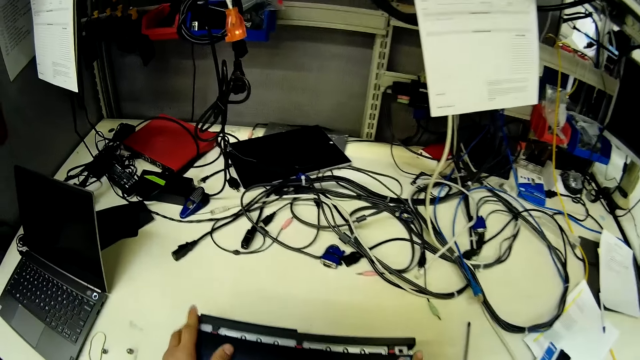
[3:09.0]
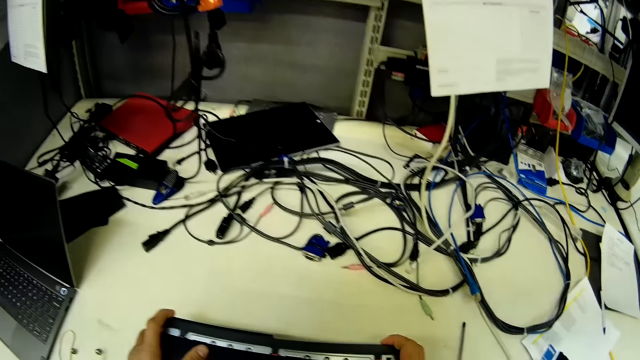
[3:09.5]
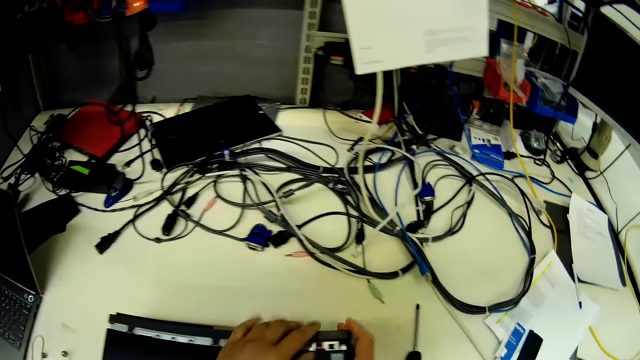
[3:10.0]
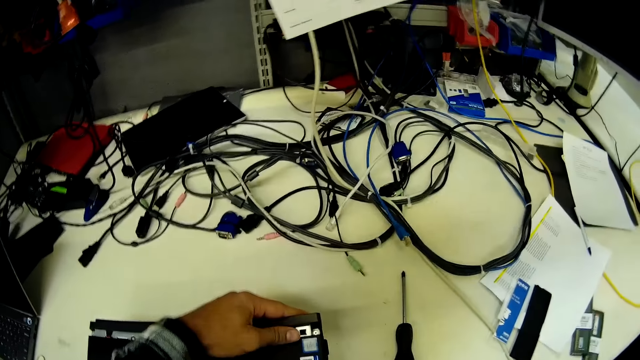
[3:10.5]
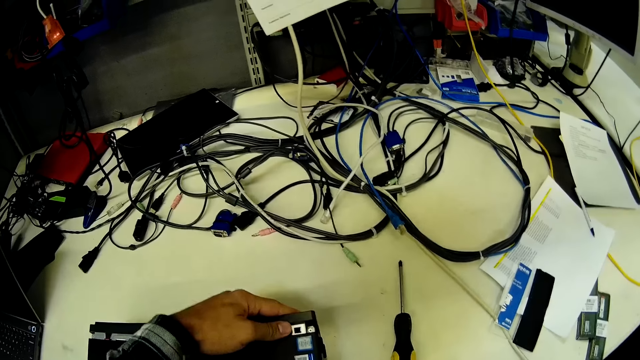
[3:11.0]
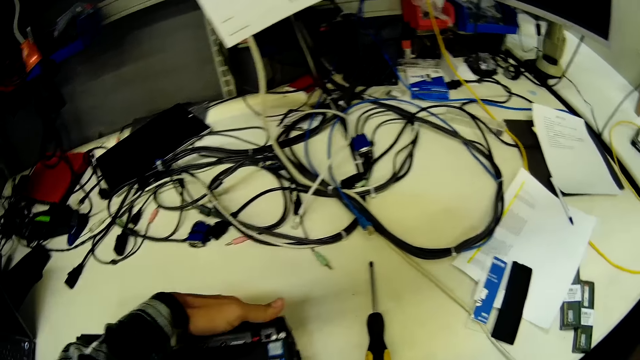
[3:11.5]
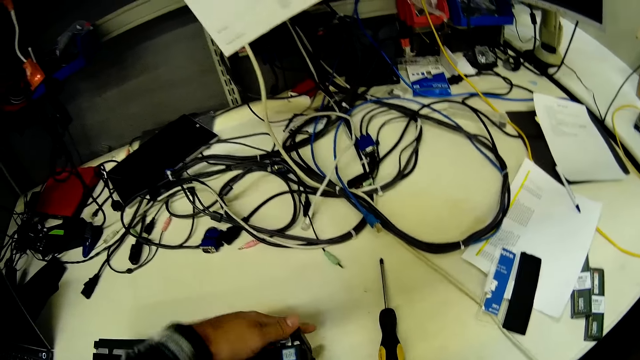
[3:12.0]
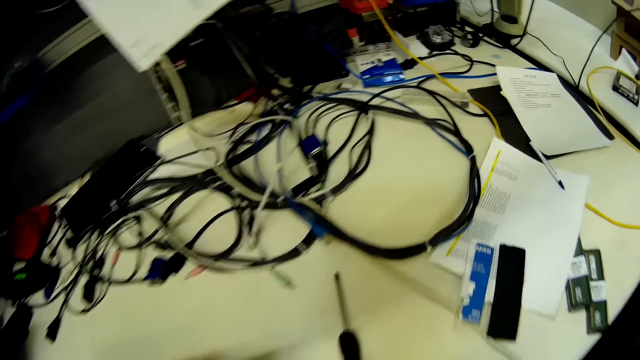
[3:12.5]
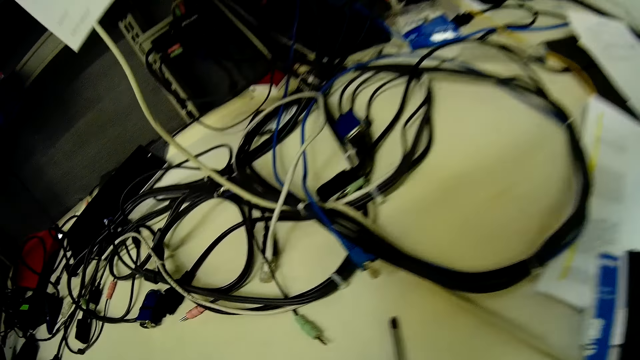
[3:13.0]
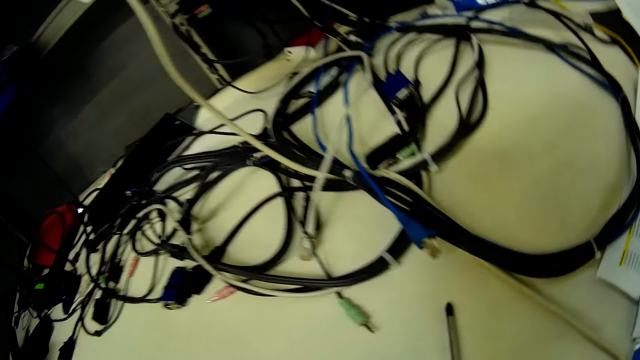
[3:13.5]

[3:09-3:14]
The camera wearer closes the central processing unit.

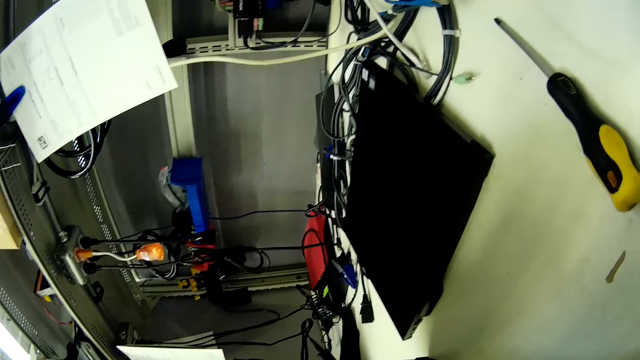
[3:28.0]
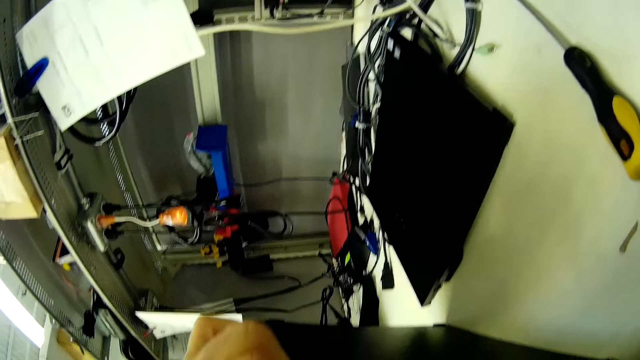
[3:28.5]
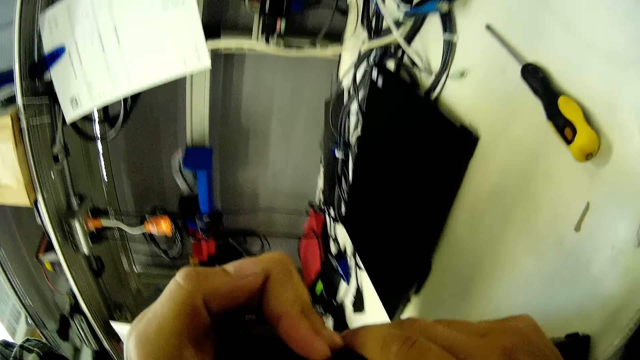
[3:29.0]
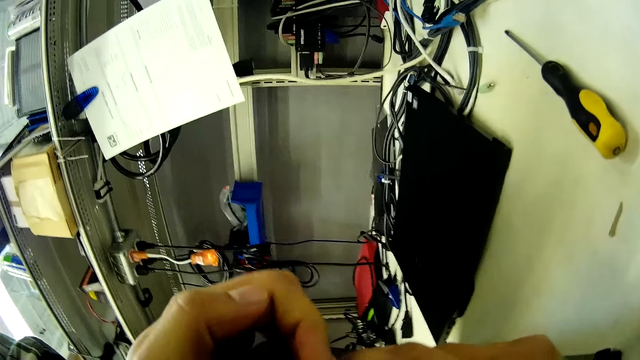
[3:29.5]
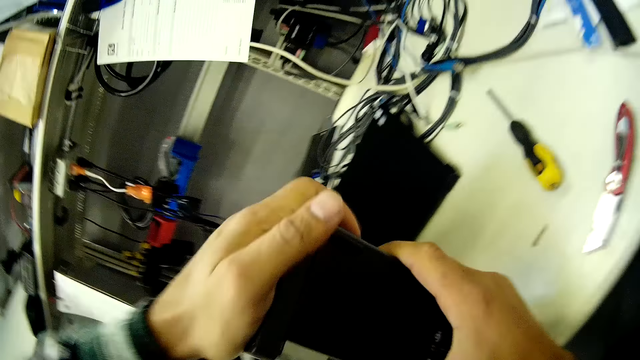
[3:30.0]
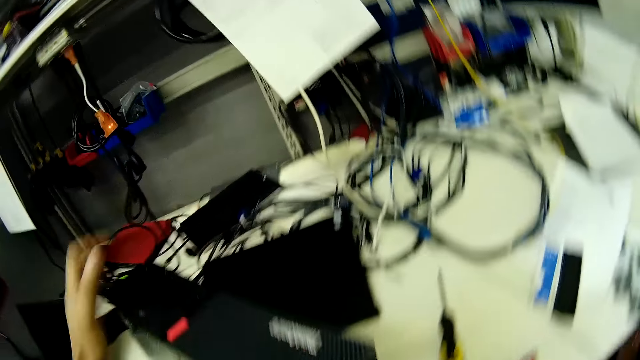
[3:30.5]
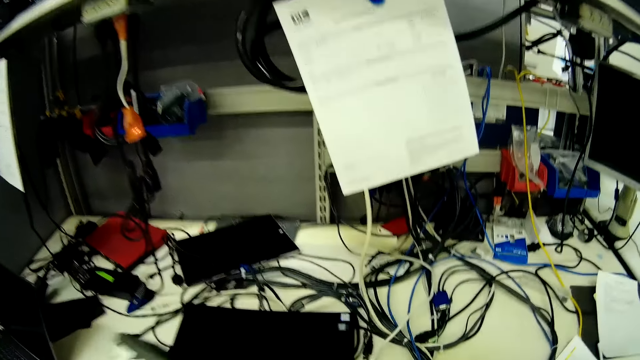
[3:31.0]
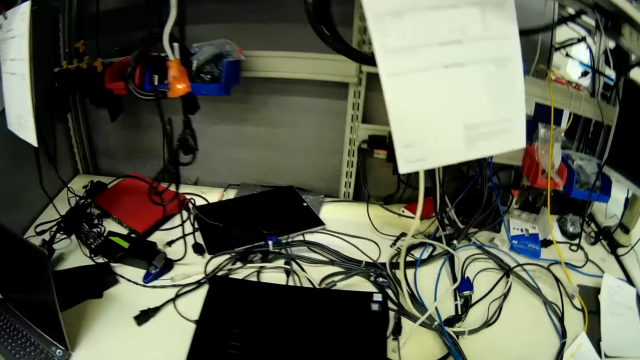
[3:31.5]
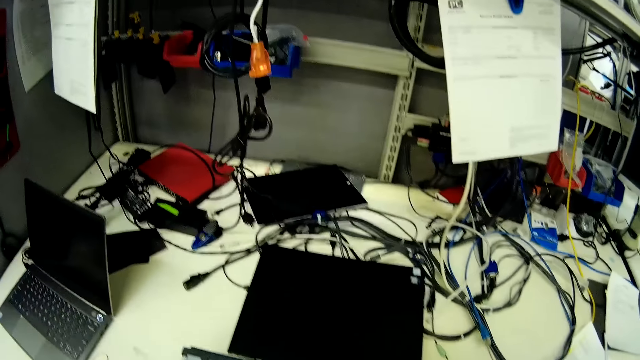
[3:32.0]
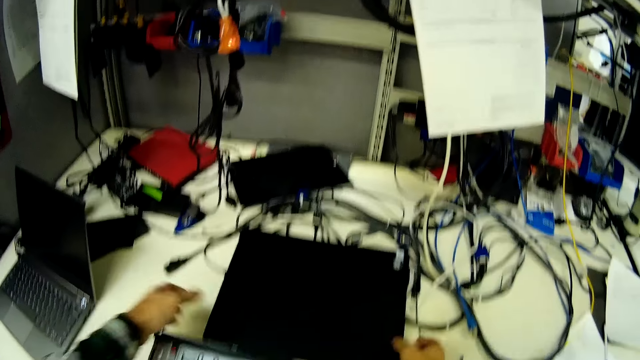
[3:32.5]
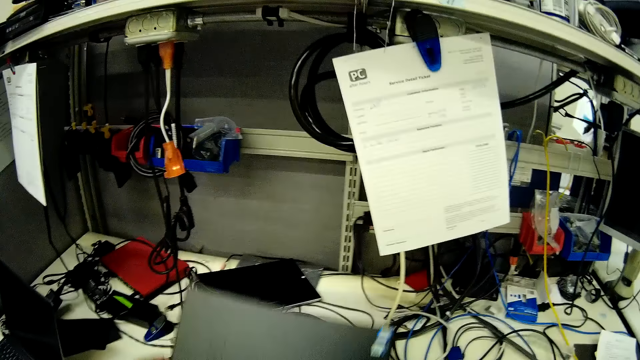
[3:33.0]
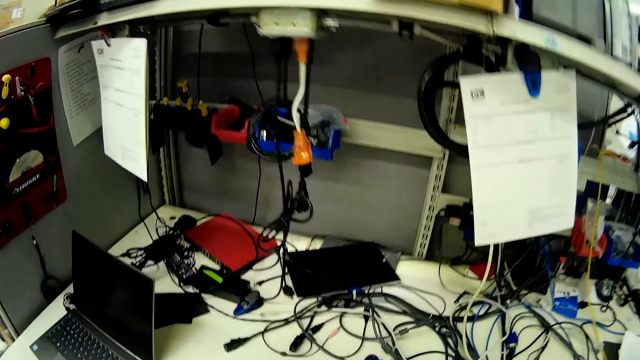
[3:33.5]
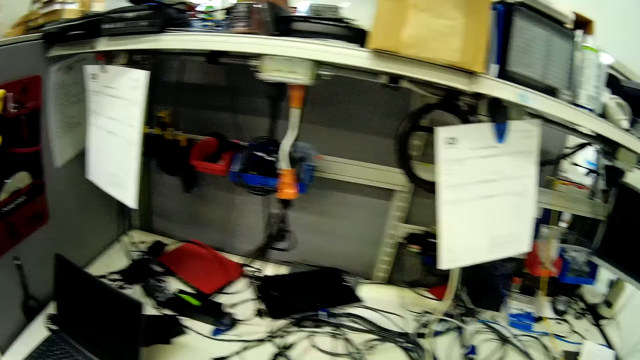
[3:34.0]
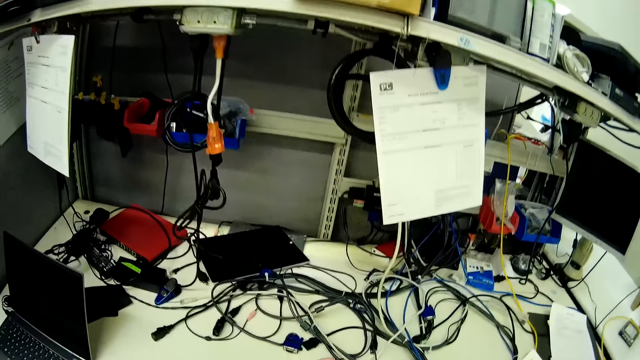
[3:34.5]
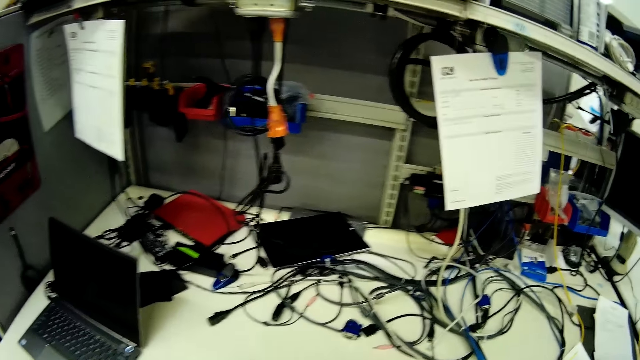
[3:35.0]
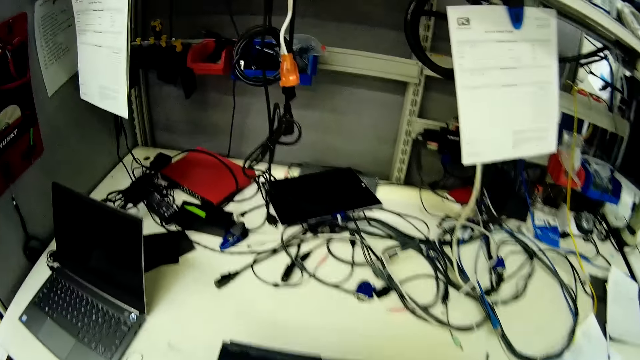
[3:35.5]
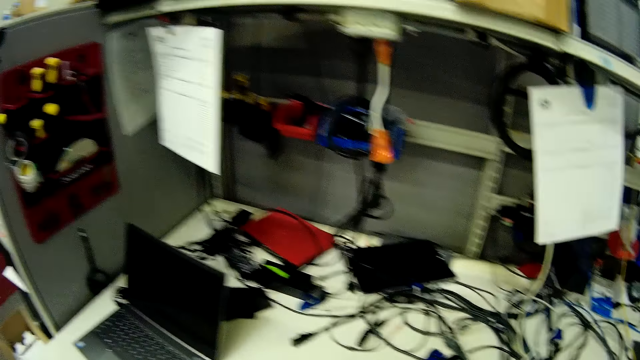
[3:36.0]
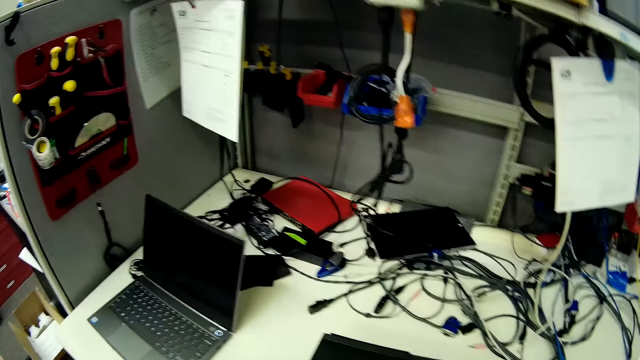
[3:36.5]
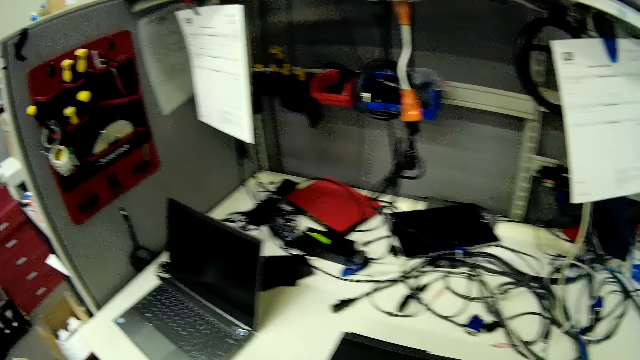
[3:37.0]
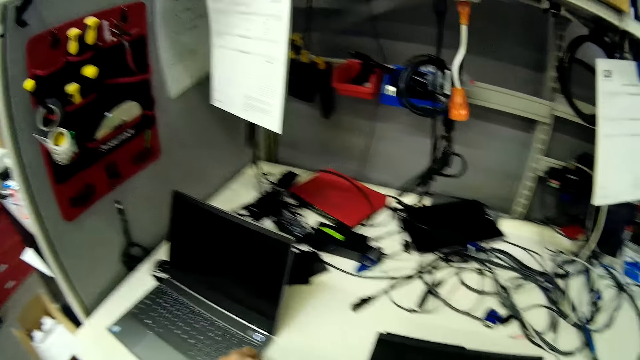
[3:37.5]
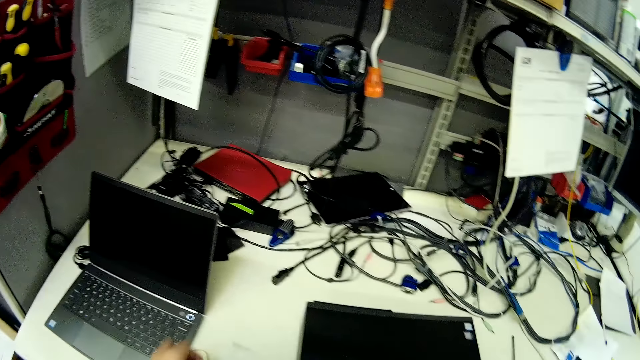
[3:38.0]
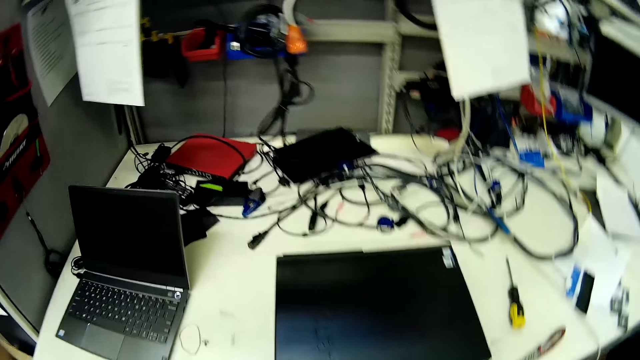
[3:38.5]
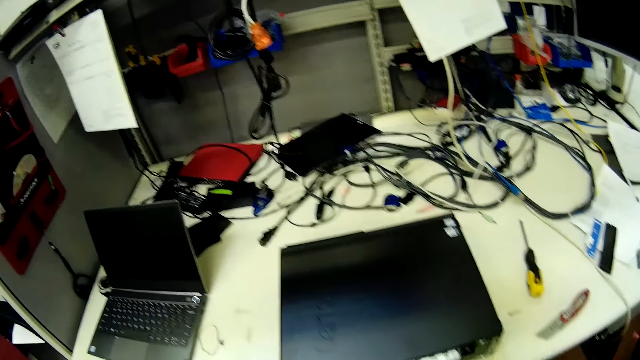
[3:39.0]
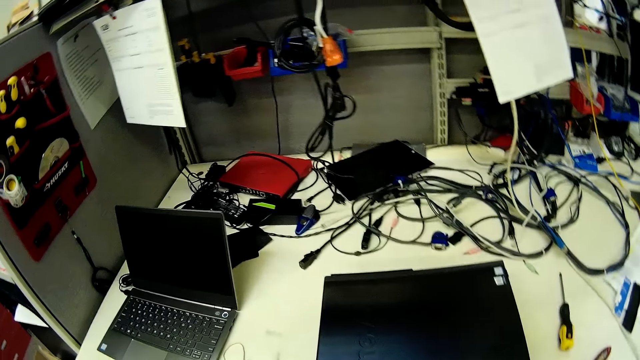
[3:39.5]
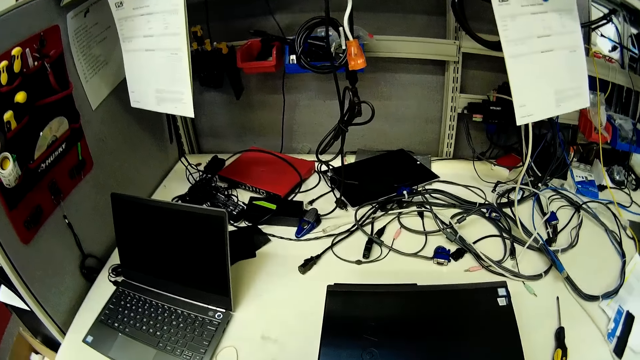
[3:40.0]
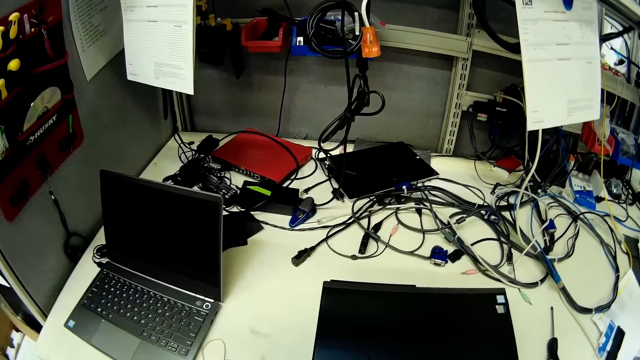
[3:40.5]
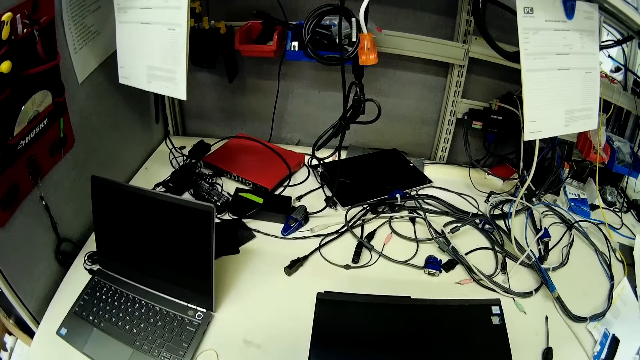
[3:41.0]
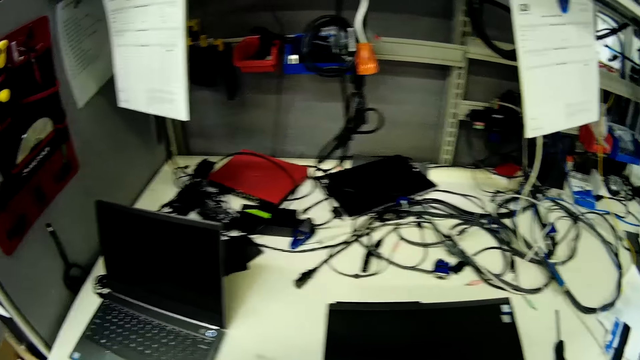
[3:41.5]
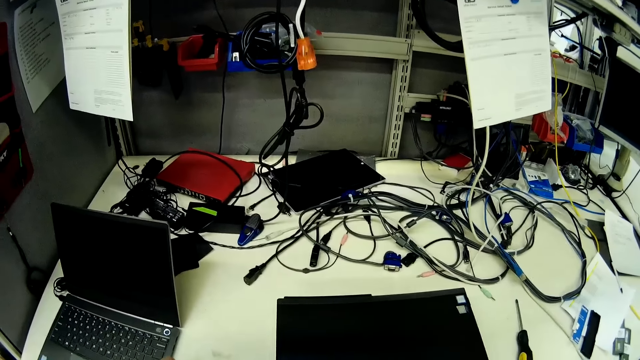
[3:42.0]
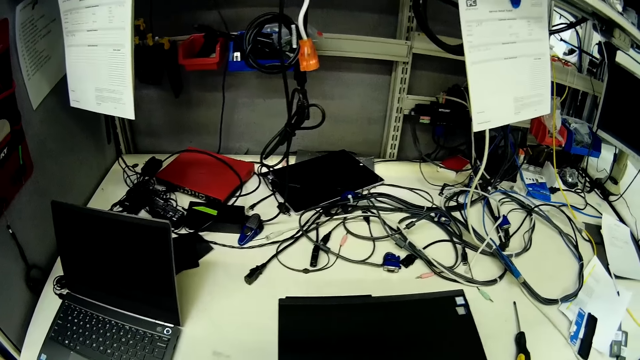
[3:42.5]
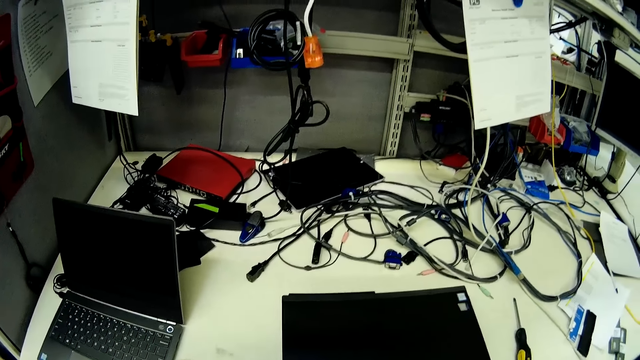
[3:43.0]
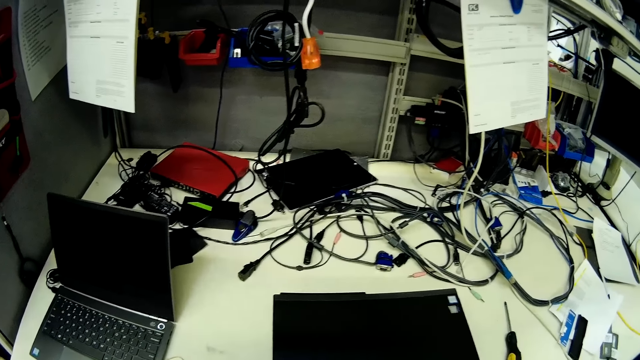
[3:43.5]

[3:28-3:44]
The camera wearer fixes the central processing unit. They look at the central processing unit.
